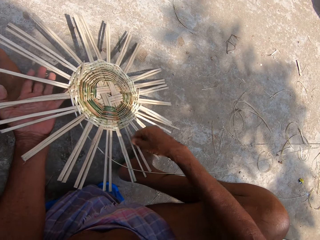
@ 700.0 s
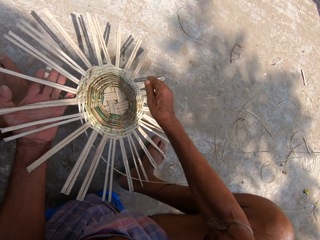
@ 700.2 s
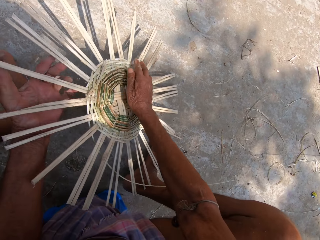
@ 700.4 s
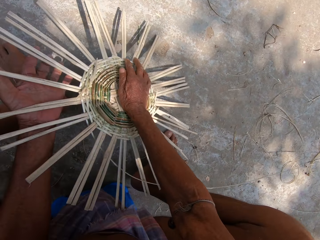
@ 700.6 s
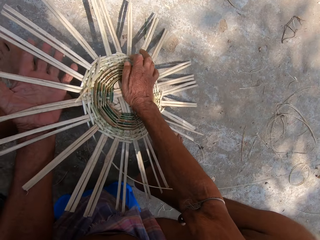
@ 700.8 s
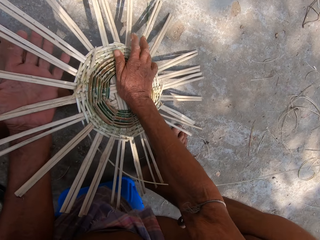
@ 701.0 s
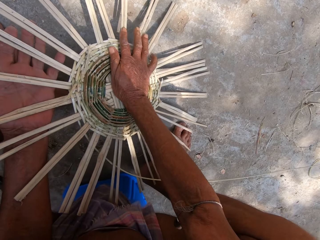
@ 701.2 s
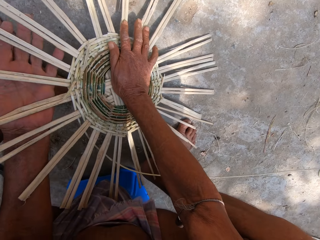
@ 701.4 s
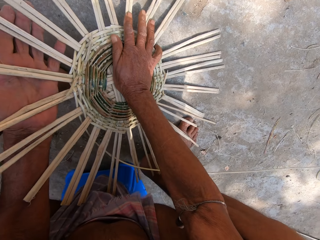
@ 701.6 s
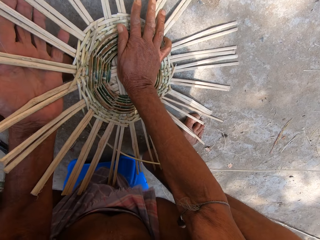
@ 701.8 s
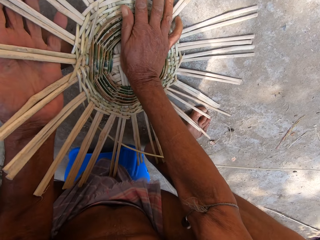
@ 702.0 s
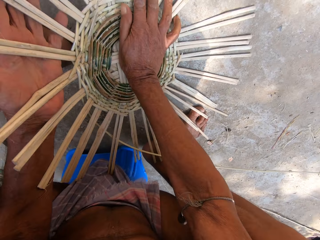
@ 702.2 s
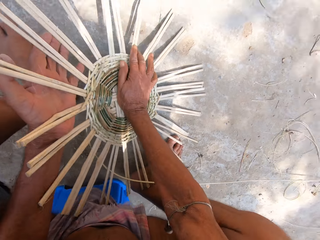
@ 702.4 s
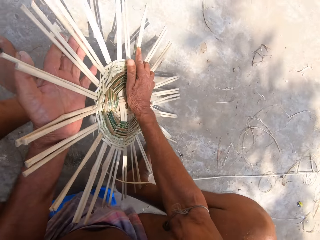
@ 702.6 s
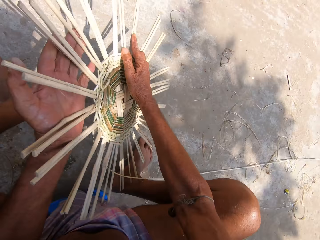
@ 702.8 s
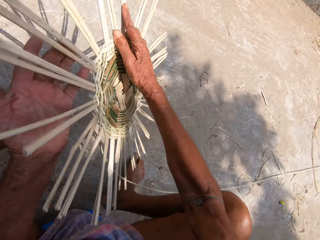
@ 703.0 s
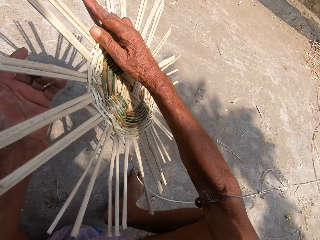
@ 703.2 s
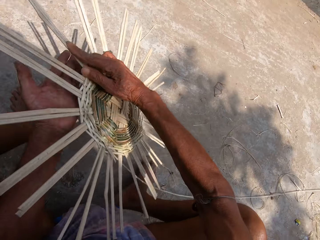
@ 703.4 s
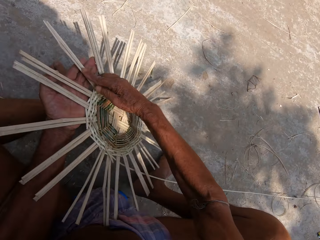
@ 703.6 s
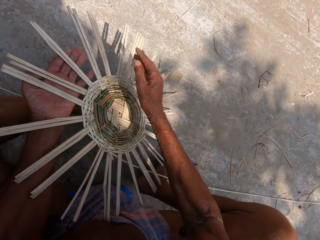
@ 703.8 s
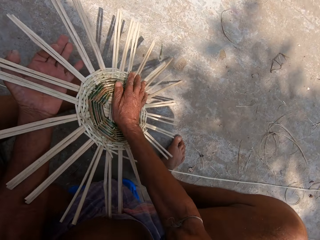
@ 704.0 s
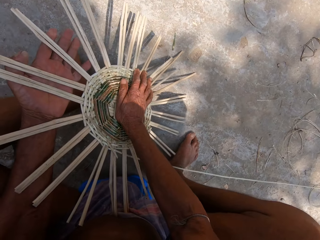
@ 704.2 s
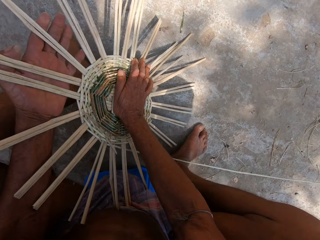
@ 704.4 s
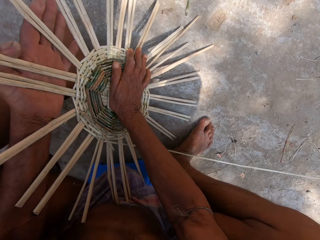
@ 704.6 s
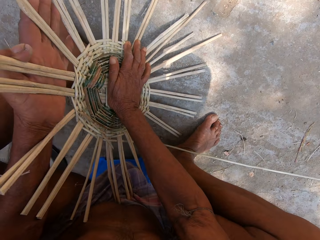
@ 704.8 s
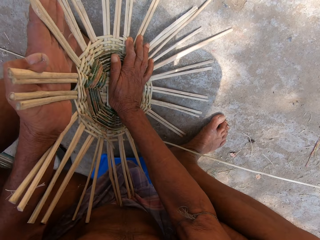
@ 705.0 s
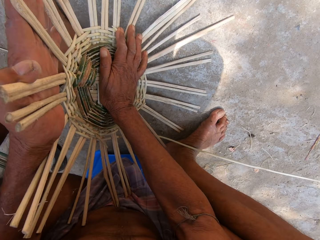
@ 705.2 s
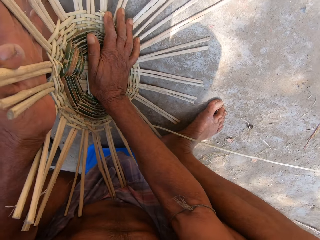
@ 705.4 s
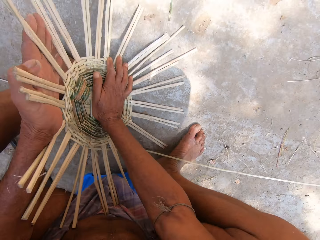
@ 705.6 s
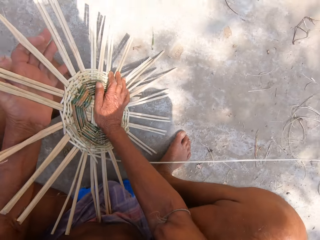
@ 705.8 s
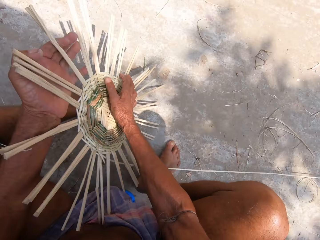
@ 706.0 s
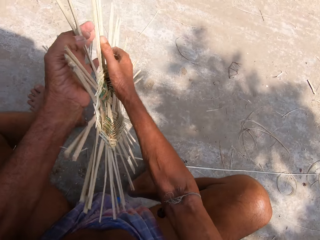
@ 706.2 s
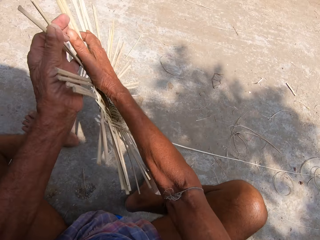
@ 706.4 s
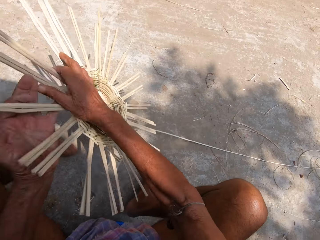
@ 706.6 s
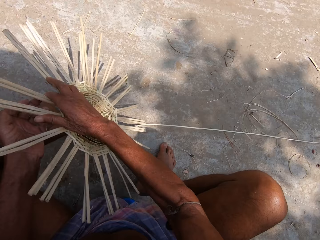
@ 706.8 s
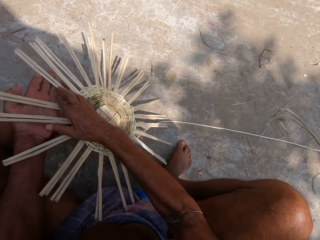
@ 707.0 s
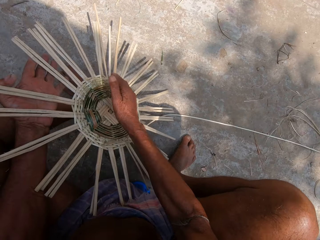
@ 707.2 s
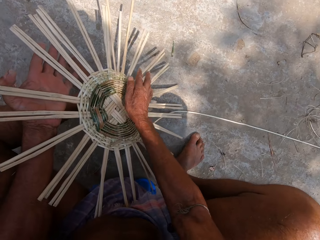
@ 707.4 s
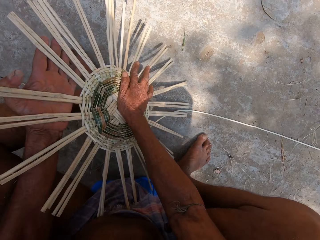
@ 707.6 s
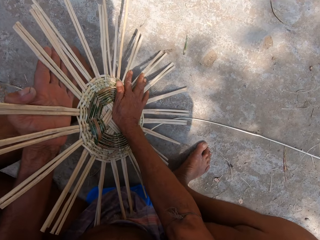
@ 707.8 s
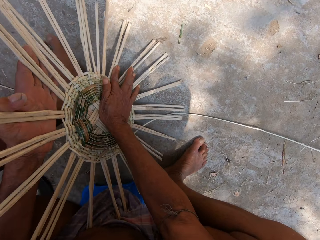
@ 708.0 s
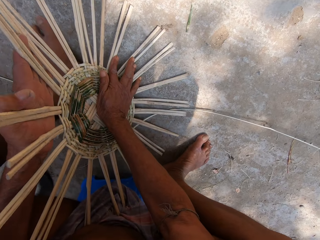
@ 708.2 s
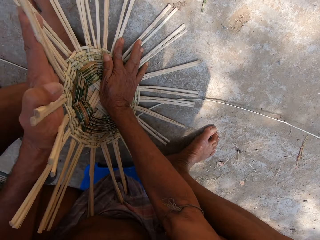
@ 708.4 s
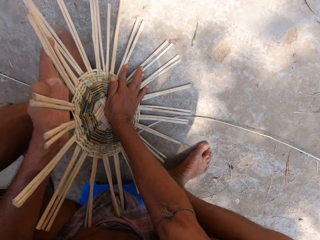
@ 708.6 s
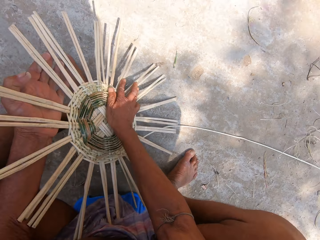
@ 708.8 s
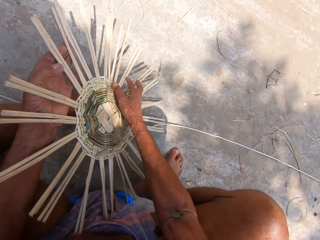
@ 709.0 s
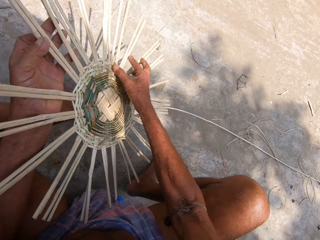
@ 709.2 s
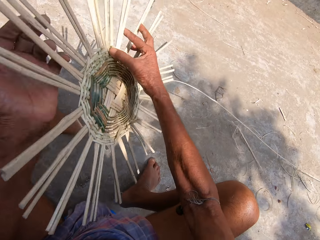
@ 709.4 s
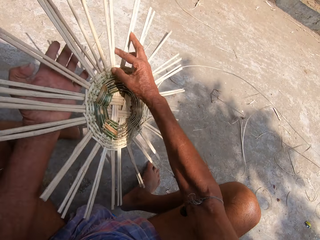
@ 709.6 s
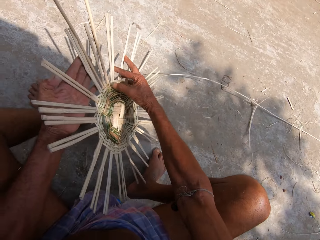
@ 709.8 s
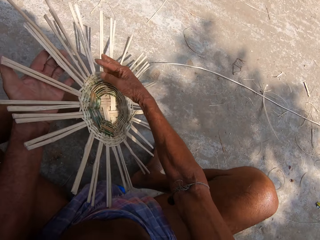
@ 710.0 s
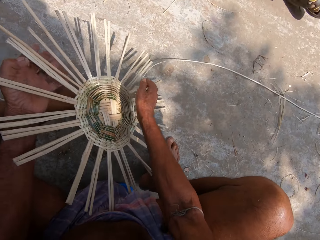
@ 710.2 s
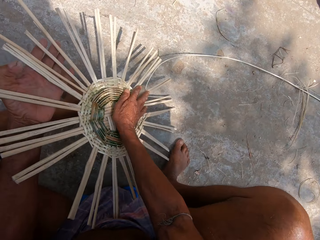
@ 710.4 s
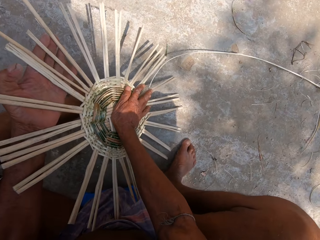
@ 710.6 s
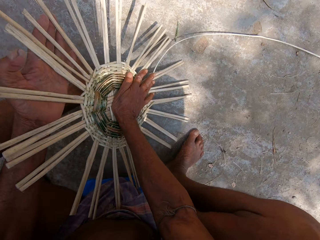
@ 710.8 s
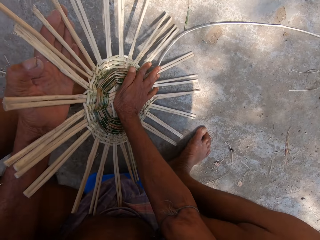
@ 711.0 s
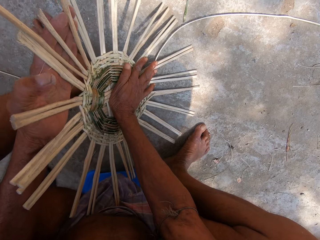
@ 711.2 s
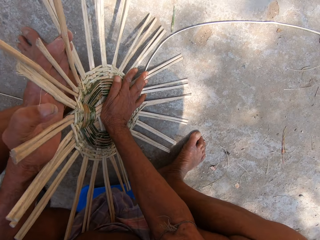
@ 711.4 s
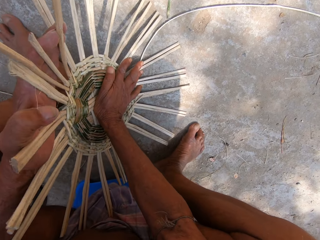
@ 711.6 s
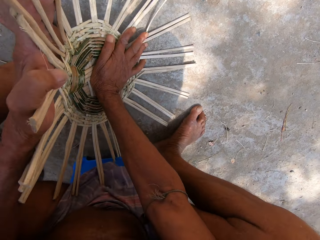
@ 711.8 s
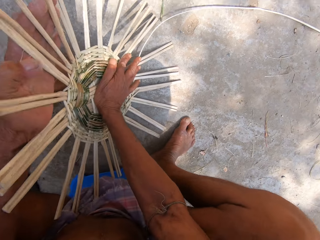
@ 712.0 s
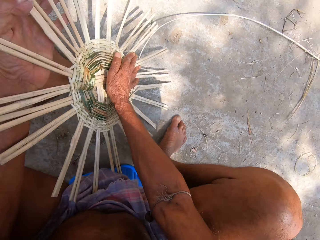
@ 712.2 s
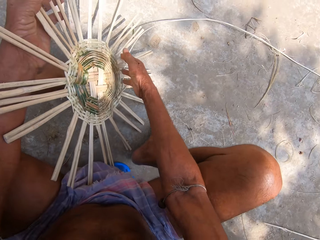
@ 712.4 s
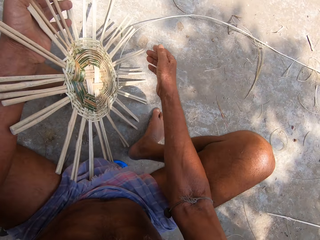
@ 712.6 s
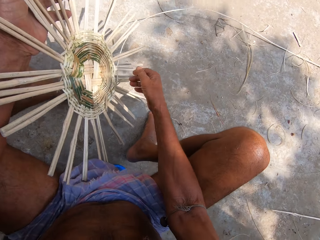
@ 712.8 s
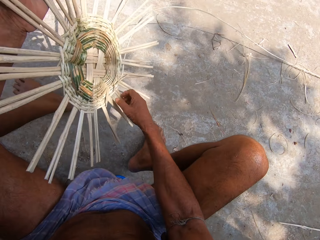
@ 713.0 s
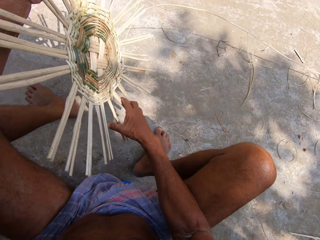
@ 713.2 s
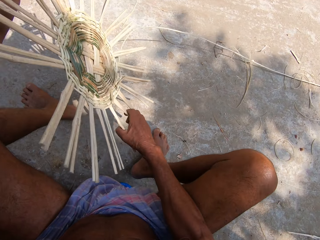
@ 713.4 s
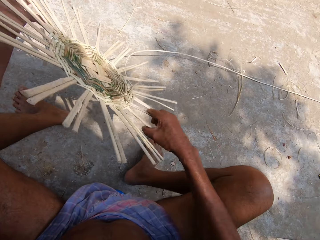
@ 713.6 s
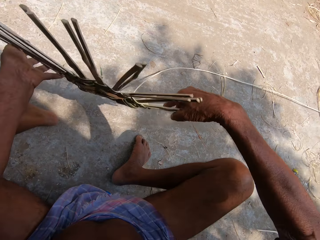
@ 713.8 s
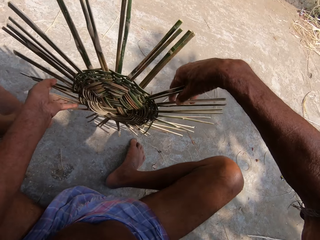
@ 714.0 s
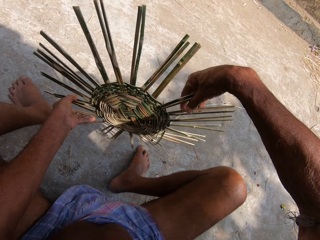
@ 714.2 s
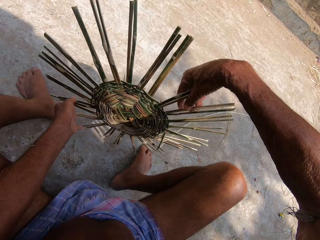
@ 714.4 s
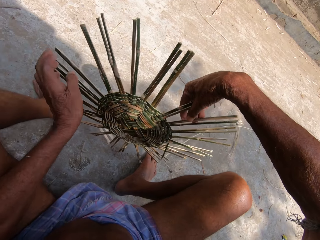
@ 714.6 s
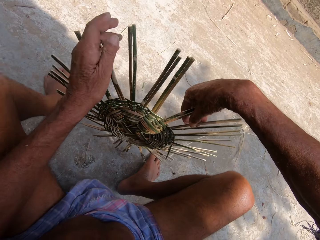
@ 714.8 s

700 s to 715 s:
The camera wearer presses the center of the basket with his right hand. He interacts with the man and a boy in the background. He adjusts the basket with his hands. He presses the center of the basket with his right hand. He adjusts the basket with his hands. He turns the basket. He presses the center of the basket with his right hand. He adjusts the basket with his hands. He turns the basket. He presses the center of the basket with his right hand. He removes his hands. He picks up the basket with his hands.

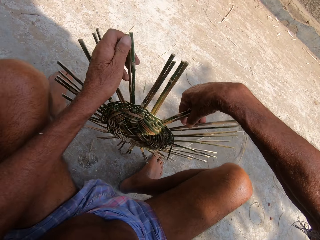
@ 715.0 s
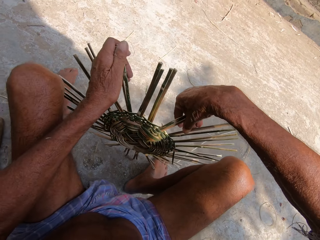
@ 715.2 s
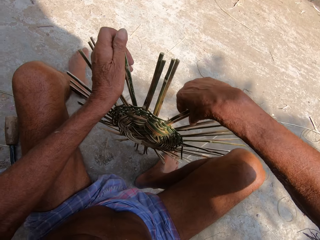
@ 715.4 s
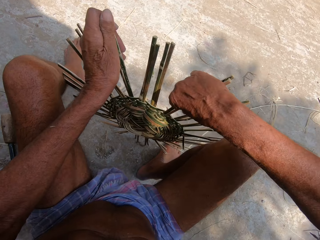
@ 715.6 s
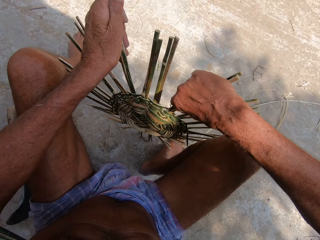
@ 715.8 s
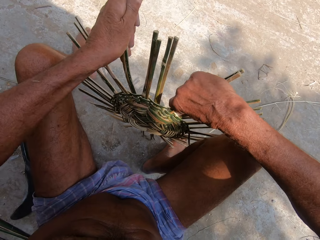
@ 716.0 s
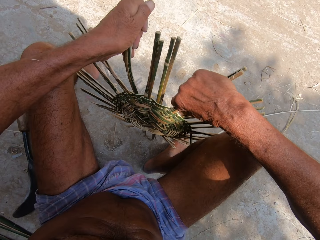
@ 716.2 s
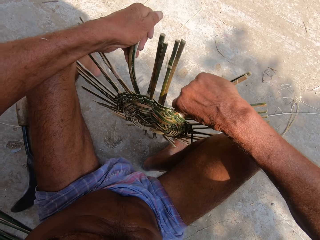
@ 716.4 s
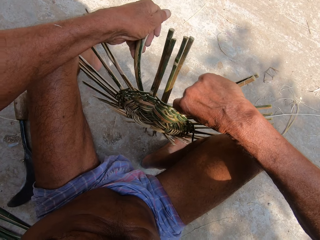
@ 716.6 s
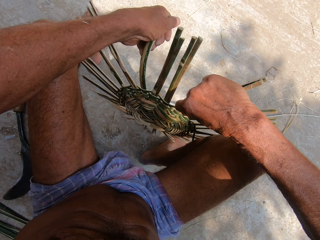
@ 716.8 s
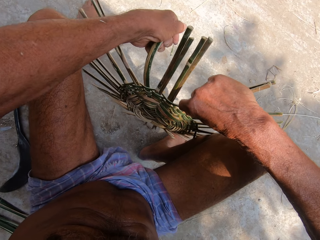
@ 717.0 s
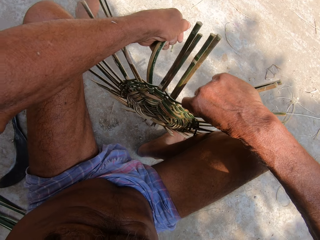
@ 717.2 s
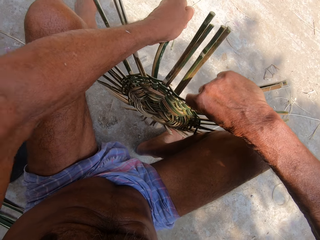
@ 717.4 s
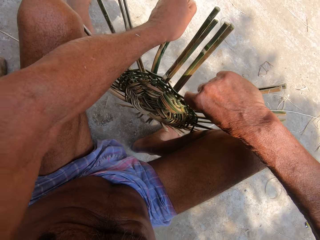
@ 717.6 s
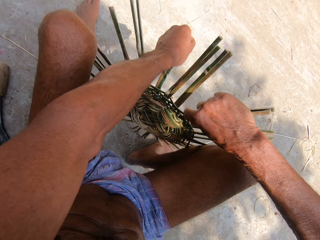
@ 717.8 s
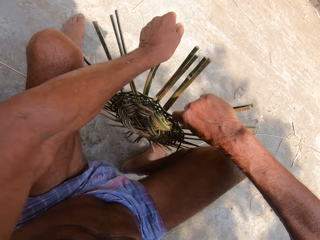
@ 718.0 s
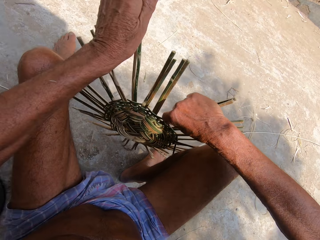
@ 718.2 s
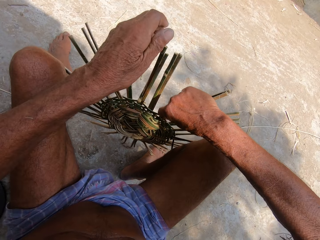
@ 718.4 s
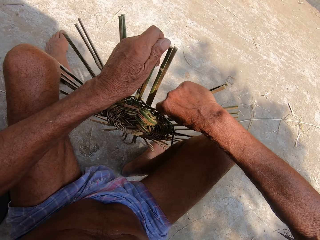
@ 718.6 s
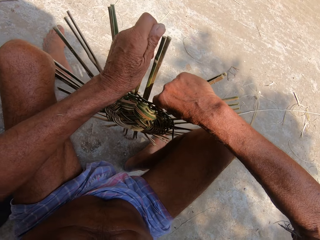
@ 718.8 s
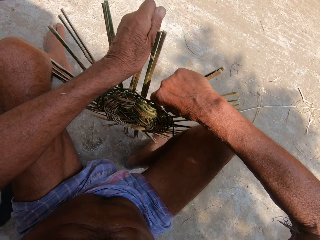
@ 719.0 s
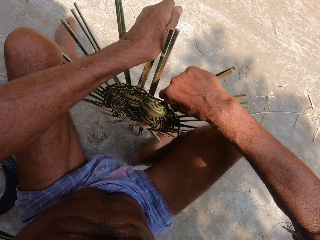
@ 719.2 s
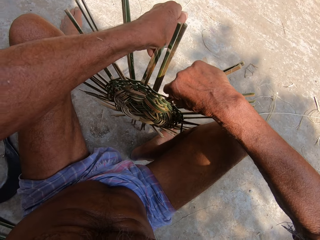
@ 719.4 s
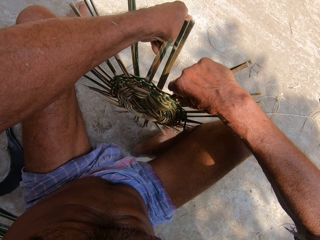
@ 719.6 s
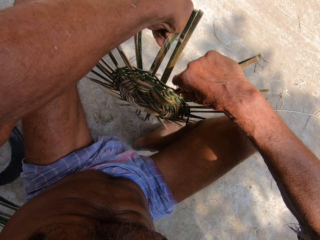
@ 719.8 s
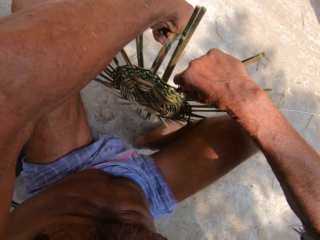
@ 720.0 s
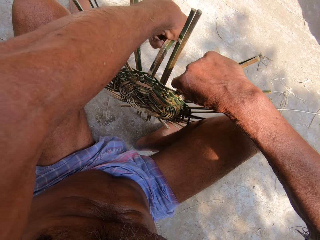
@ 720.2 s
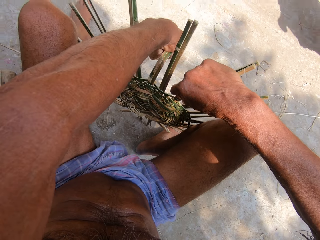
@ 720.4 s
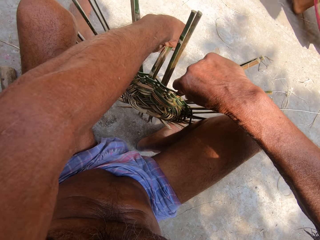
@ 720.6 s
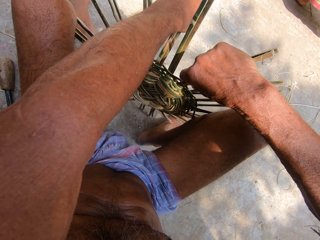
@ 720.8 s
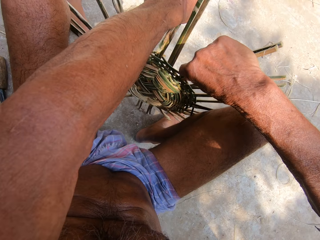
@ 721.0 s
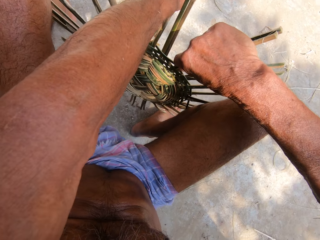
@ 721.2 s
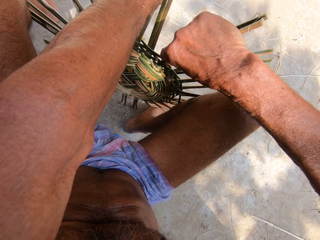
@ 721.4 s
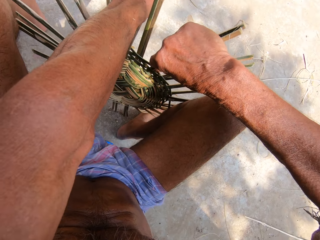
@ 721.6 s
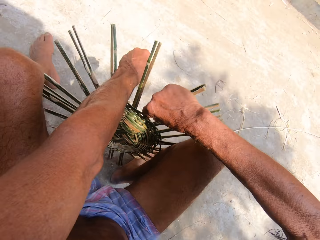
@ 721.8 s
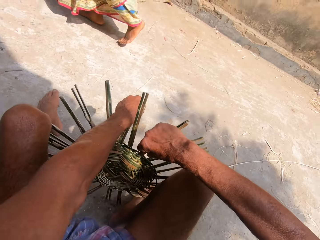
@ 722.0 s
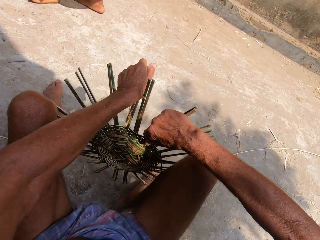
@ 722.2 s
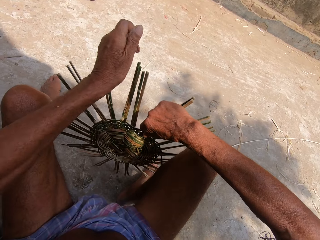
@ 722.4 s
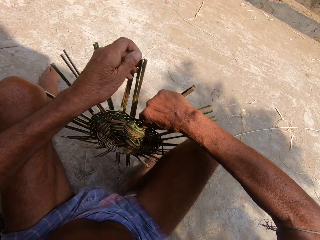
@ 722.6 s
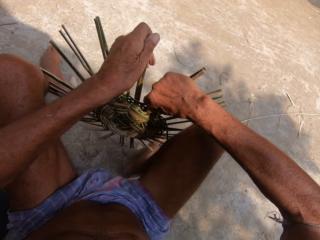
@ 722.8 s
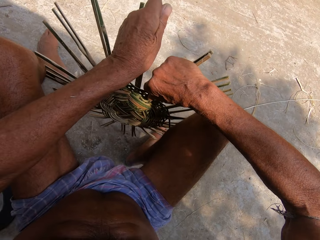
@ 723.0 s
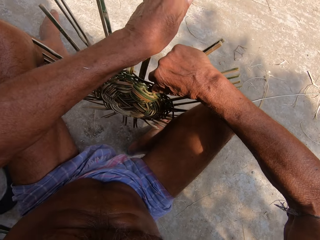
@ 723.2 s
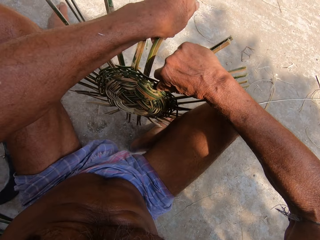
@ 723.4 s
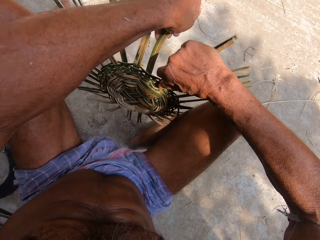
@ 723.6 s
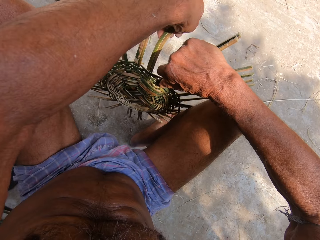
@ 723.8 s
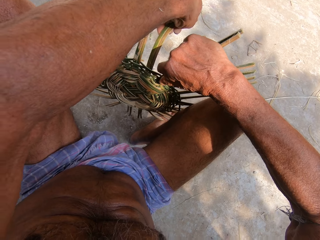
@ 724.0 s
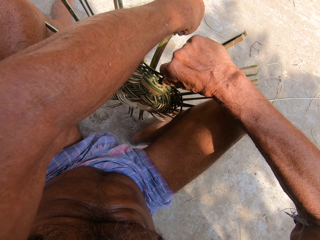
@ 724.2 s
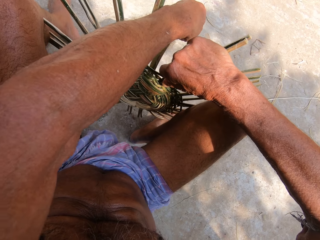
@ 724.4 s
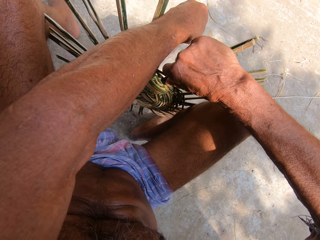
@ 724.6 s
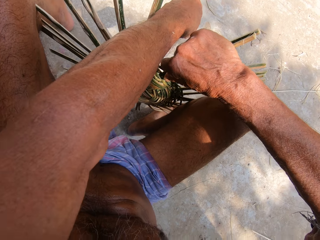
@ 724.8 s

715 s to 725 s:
The camera wearer bends a bamboo strip with his left hand. He turns the basket. He presses on the bamboo. He bends the bamboo strip with his left hand. He adjusts the bamboo. A woman walks past the camera wearer. The camera wearer bends the bamboo strip with his left hand.
